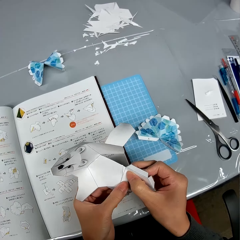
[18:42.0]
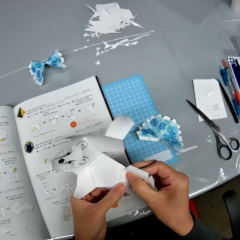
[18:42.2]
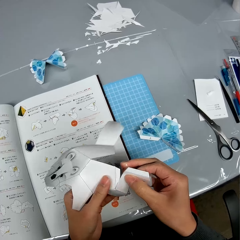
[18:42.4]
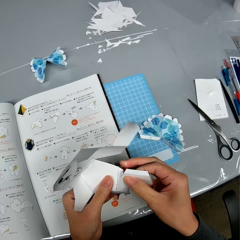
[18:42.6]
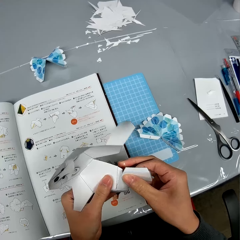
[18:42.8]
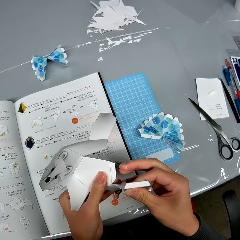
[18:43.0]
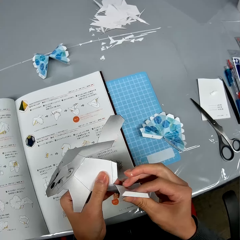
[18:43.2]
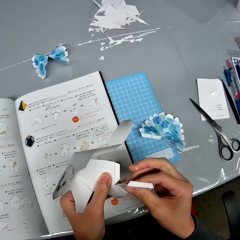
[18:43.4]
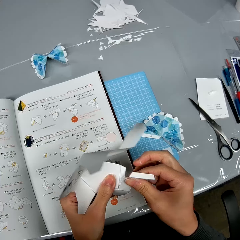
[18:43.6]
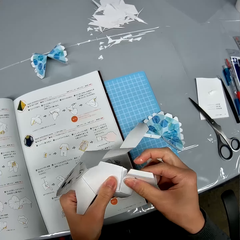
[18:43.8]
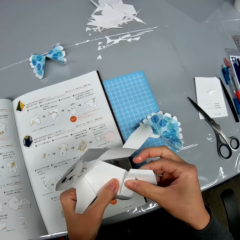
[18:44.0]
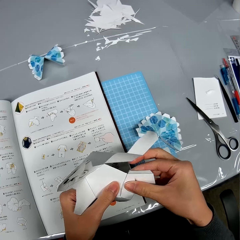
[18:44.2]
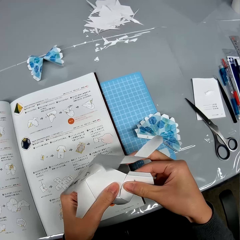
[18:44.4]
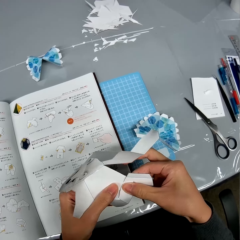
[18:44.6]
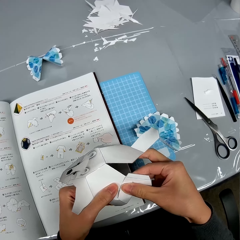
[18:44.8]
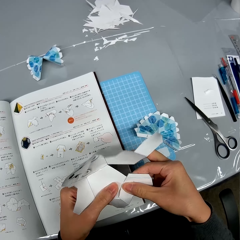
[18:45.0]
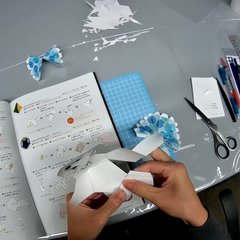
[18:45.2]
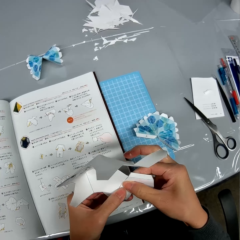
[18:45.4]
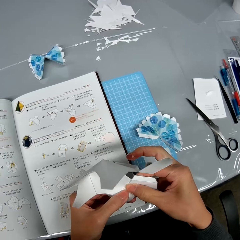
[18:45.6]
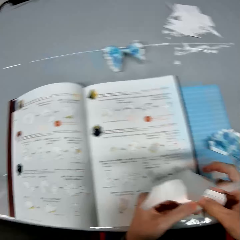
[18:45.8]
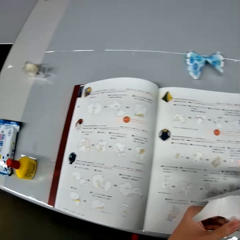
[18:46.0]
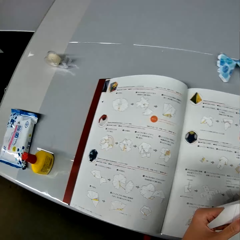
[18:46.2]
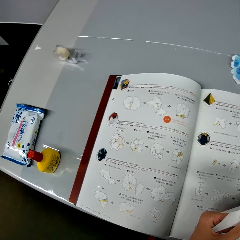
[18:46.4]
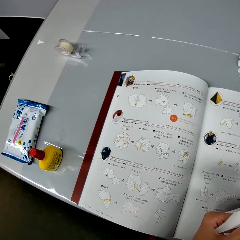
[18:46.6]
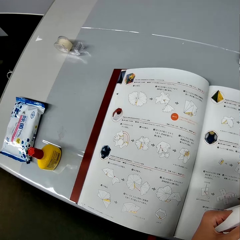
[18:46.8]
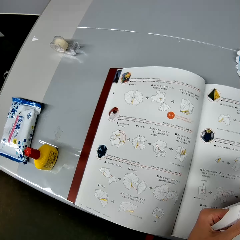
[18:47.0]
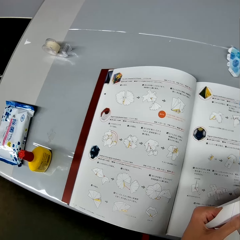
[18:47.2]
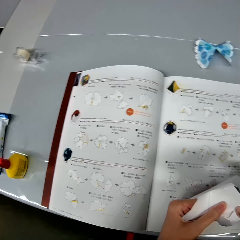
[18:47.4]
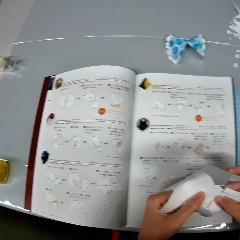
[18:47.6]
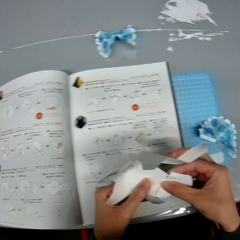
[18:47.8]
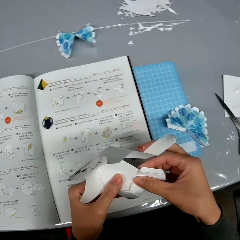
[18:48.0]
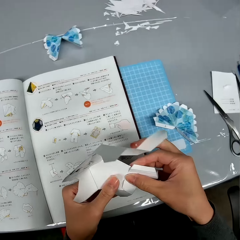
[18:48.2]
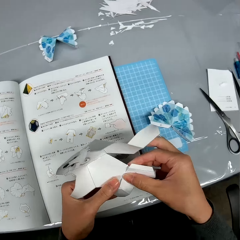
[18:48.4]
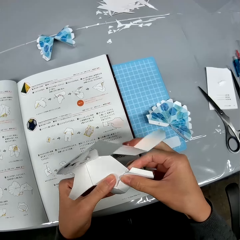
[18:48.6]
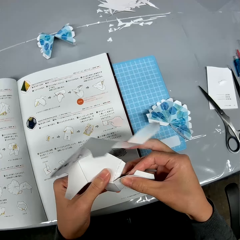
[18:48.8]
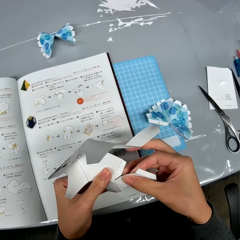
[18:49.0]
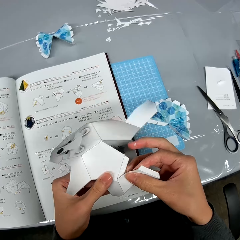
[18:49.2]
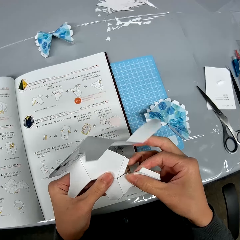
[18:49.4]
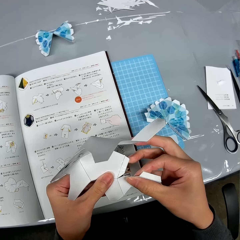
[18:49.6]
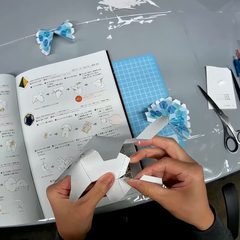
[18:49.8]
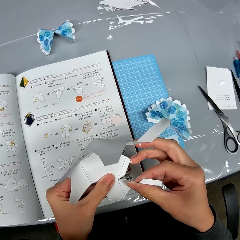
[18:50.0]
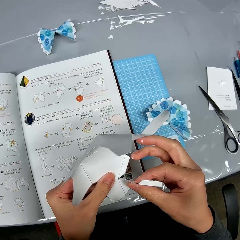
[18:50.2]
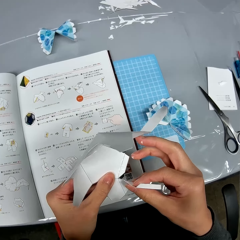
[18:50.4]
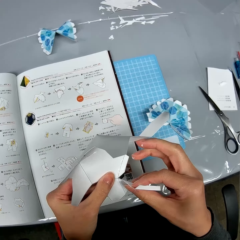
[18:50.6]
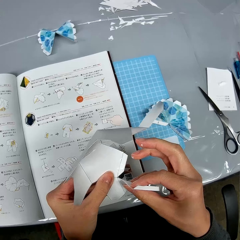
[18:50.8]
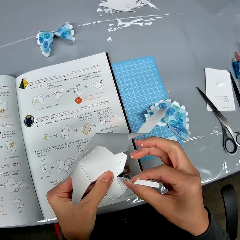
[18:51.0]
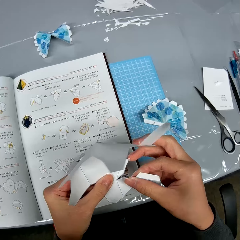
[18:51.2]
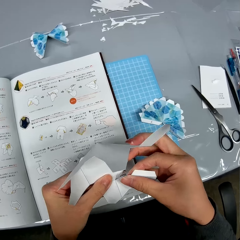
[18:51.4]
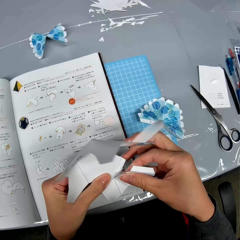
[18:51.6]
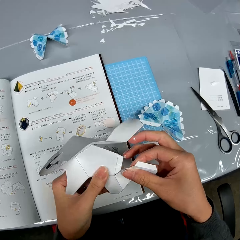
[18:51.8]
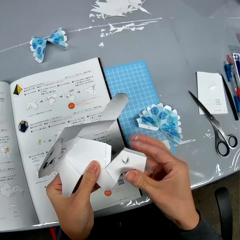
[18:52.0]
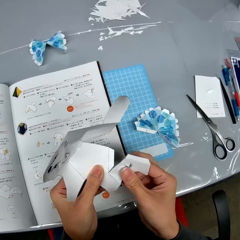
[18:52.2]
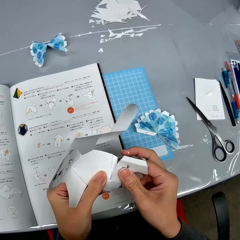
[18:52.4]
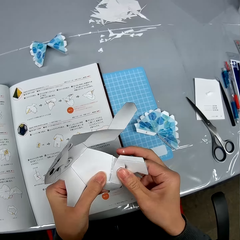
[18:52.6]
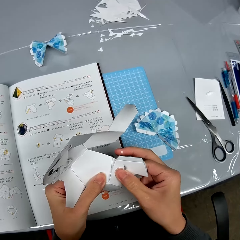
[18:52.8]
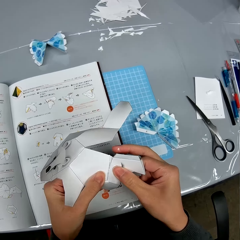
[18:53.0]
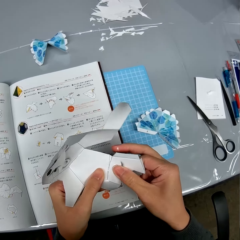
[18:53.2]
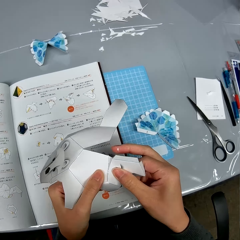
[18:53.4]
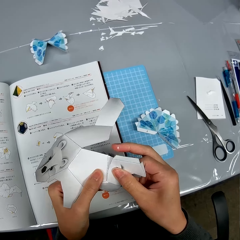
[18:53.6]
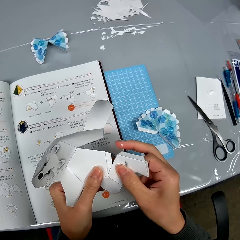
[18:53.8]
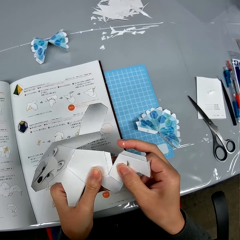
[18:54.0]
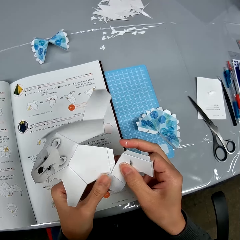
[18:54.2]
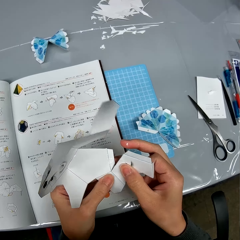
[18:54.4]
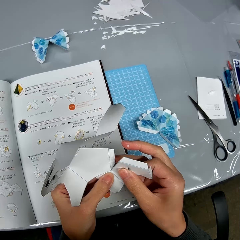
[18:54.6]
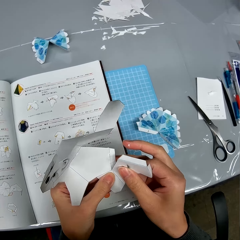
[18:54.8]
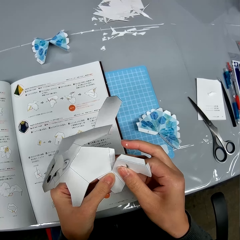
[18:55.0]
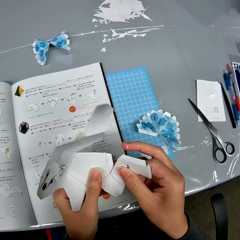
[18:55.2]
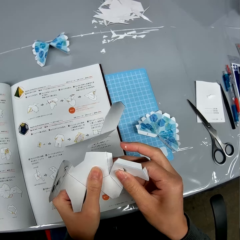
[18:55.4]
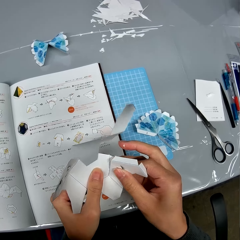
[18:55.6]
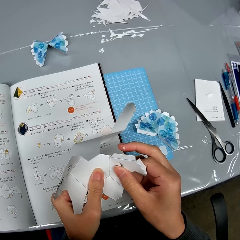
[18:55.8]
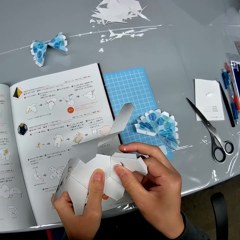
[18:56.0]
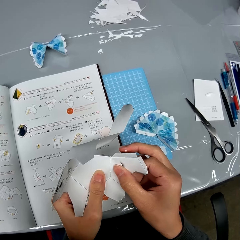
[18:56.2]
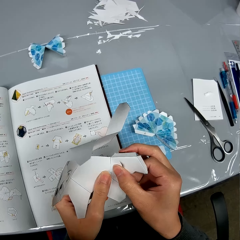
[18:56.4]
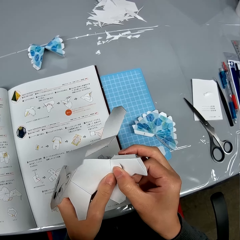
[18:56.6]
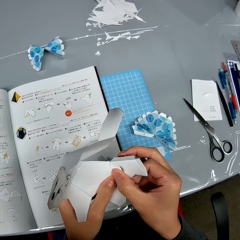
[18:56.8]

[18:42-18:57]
The camera wearer turns around. They look at the instruction booklet. They craft a piece of paper.

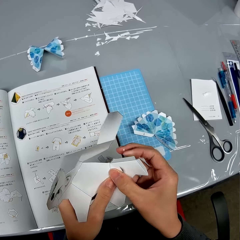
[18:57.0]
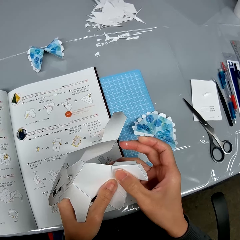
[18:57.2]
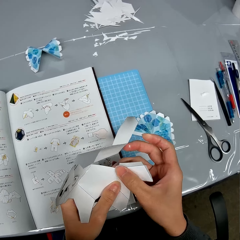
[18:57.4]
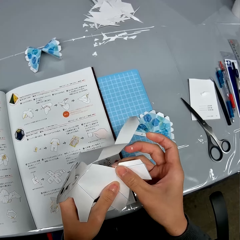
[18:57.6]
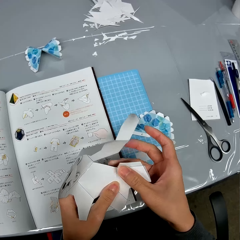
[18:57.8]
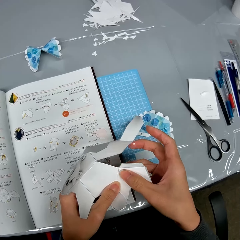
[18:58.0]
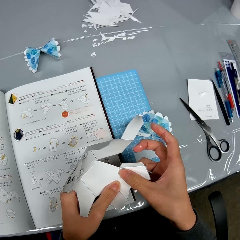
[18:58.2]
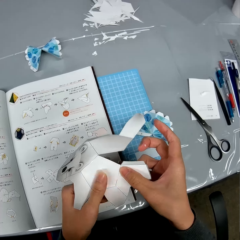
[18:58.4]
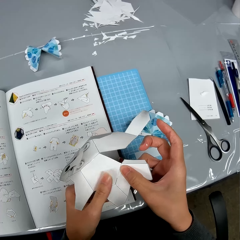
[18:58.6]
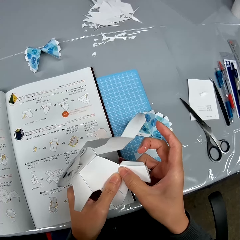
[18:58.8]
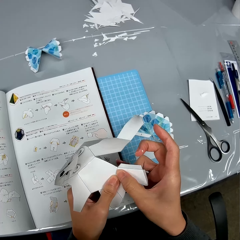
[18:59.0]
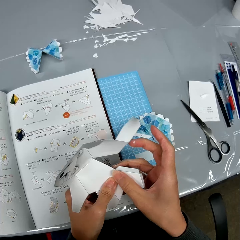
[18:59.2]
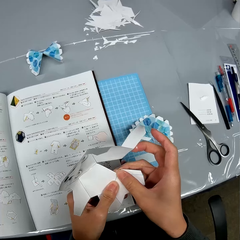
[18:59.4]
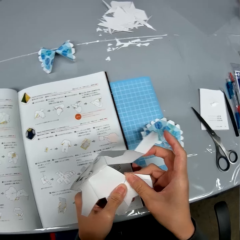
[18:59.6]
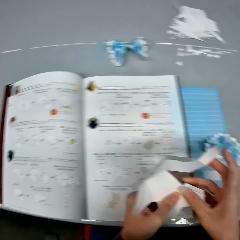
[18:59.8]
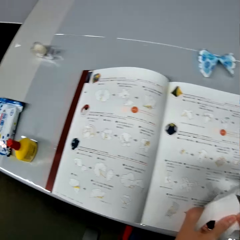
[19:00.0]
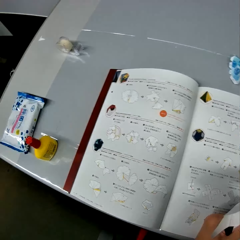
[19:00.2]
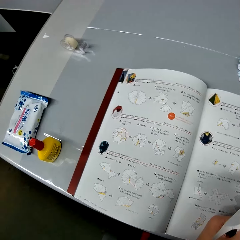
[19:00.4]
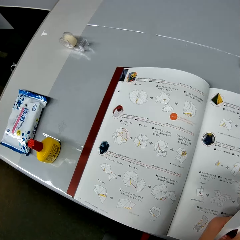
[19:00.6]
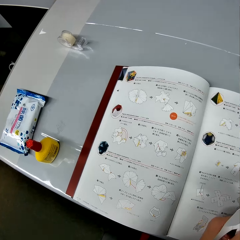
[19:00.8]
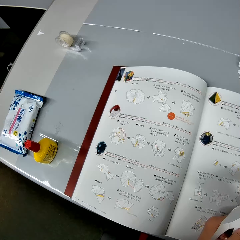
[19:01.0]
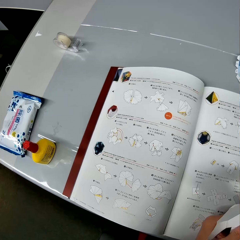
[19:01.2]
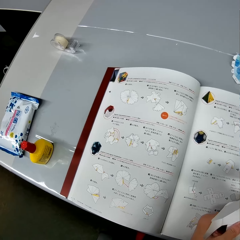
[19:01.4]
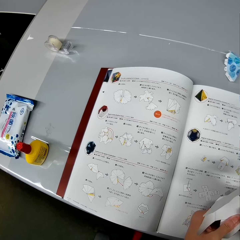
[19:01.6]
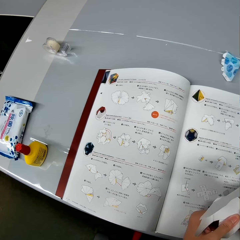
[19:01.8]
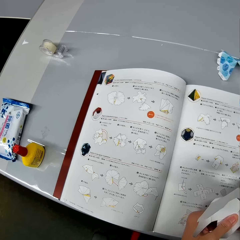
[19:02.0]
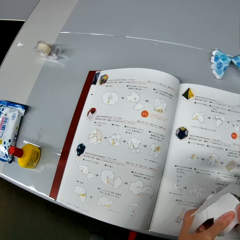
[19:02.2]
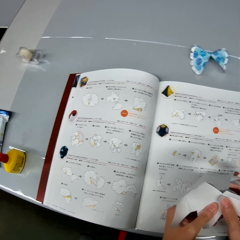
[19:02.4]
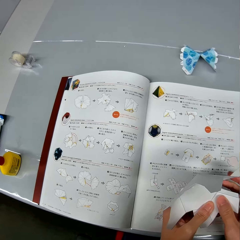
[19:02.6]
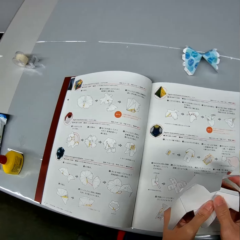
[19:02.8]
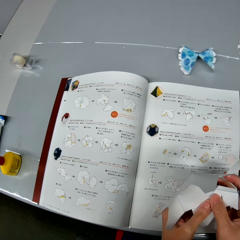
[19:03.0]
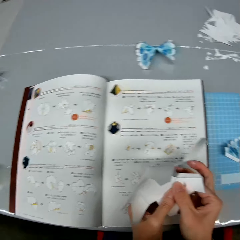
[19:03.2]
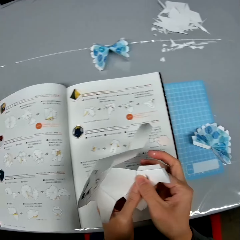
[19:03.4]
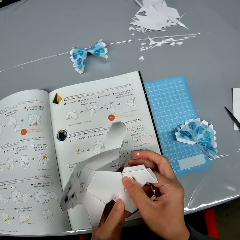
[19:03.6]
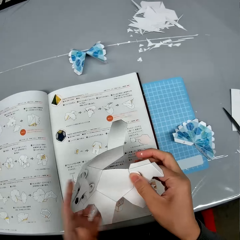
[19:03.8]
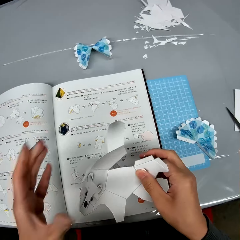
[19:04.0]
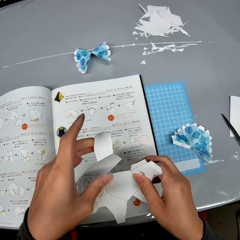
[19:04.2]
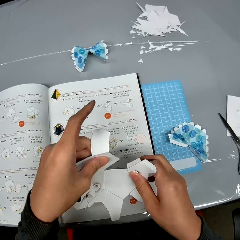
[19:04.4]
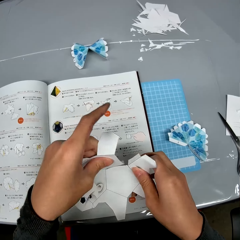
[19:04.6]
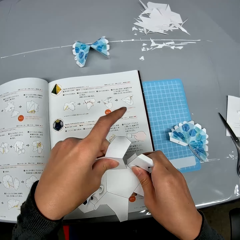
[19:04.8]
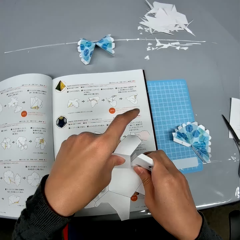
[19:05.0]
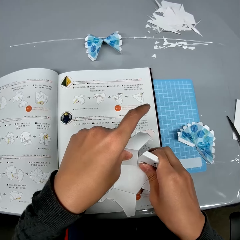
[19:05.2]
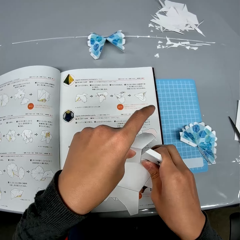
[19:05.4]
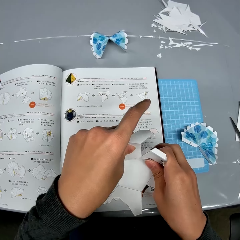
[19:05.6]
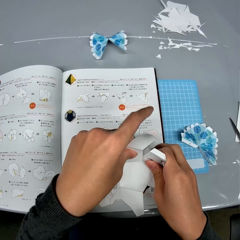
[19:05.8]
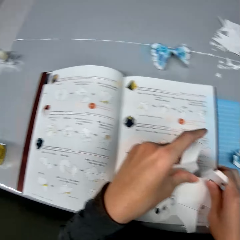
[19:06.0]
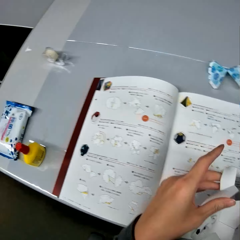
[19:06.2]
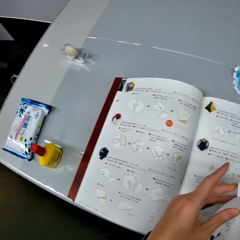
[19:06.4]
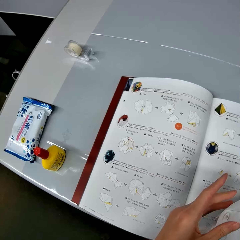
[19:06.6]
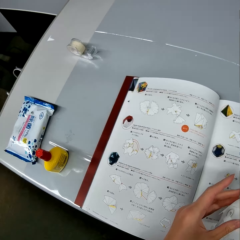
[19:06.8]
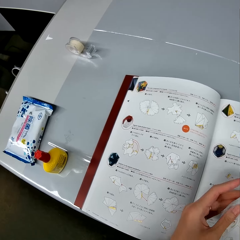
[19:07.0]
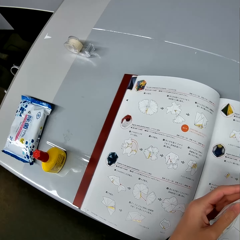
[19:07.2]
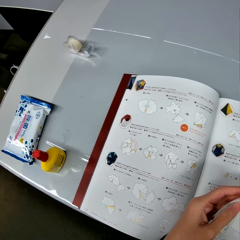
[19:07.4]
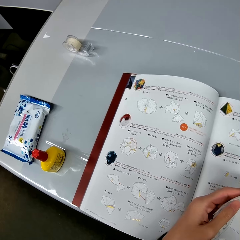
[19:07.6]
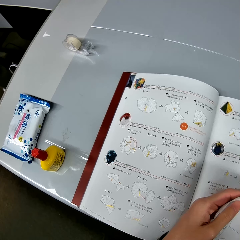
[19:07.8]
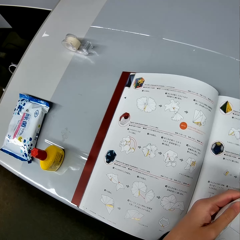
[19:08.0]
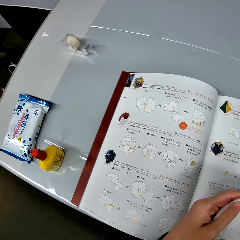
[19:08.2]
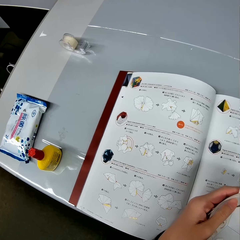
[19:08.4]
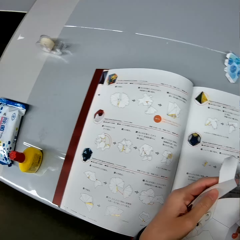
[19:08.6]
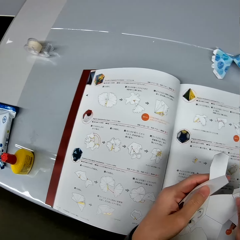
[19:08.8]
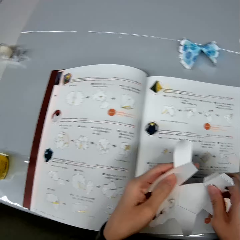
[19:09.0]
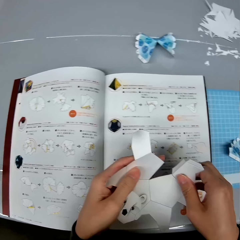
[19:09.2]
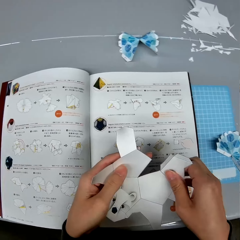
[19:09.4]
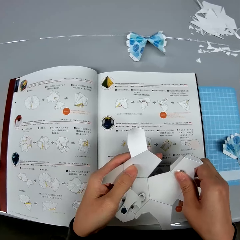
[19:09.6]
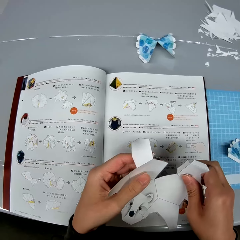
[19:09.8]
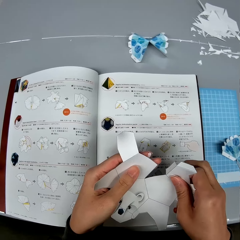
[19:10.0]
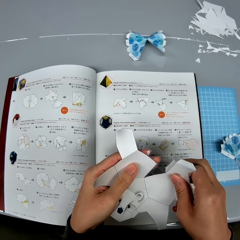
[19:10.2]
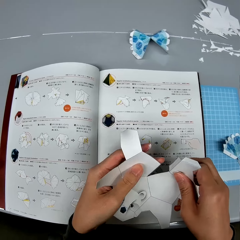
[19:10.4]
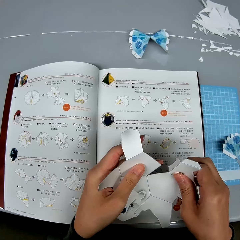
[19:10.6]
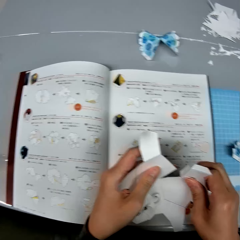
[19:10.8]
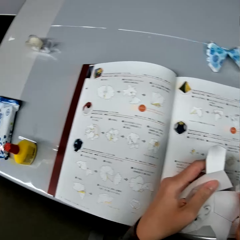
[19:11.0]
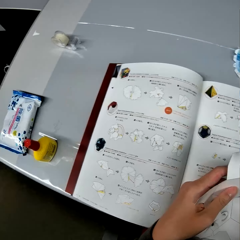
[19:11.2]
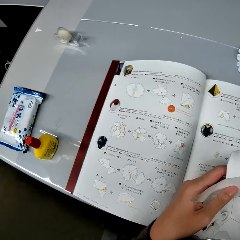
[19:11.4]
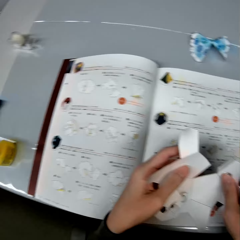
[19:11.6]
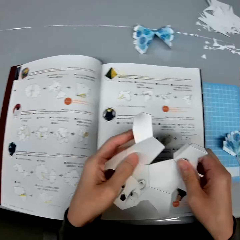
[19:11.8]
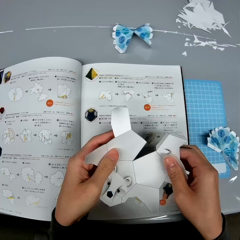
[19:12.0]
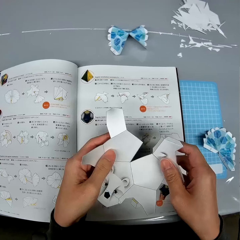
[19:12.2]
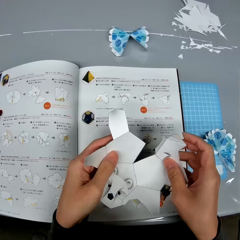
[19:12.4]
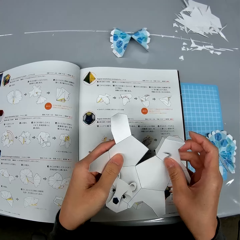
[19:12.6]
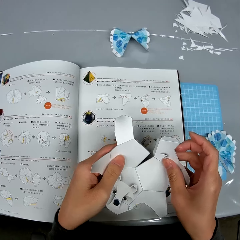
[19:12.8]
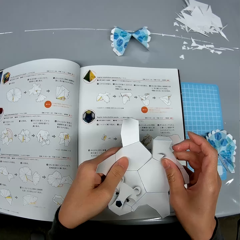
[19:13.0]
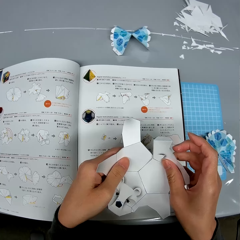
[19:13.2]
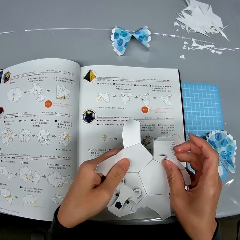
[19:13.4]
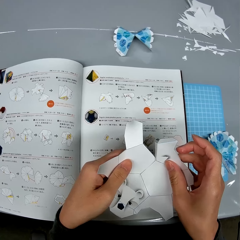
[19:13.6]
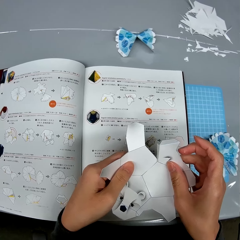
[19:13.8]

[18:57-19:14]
The camera wearer turns around. He looks at the instruction booklet. He crafts a piece of paper. He turns around. He looks at the instruction booklet. He holds the bat-like paper design with his hands. He looks at the craft paper. He looks at the instruction booklet. He crafts a piece of paper.
